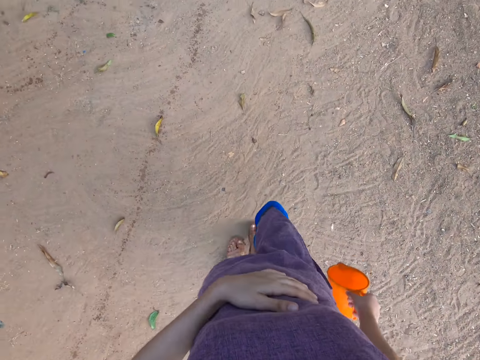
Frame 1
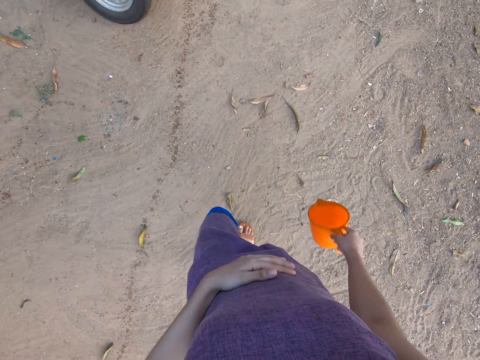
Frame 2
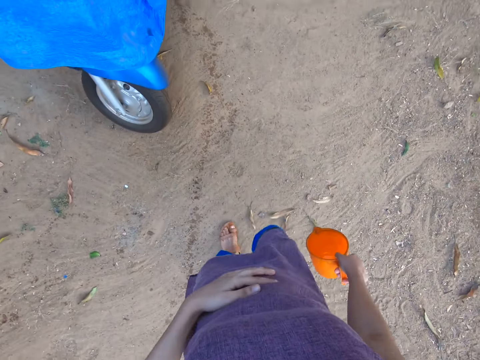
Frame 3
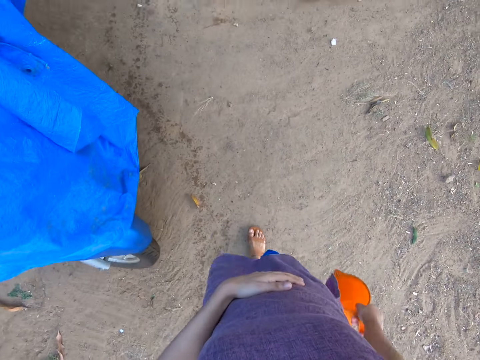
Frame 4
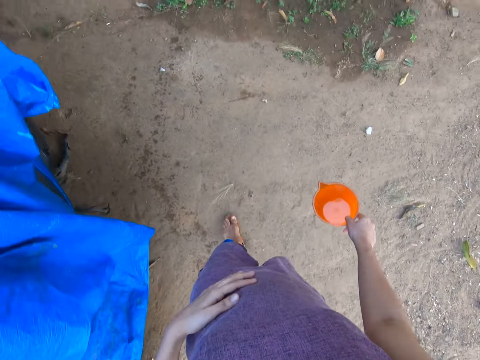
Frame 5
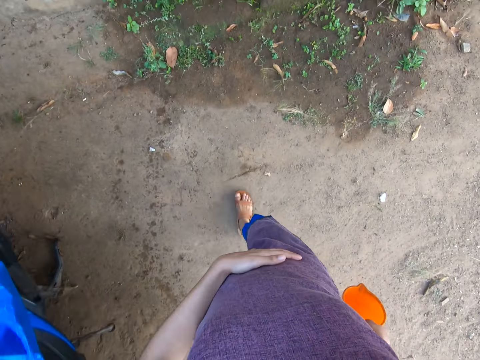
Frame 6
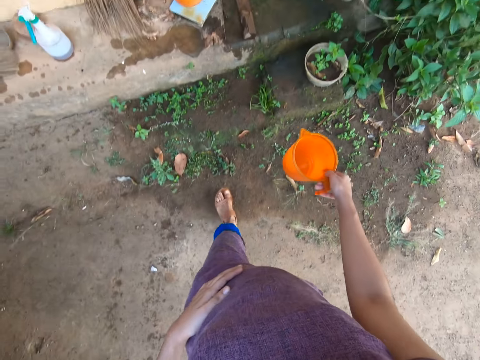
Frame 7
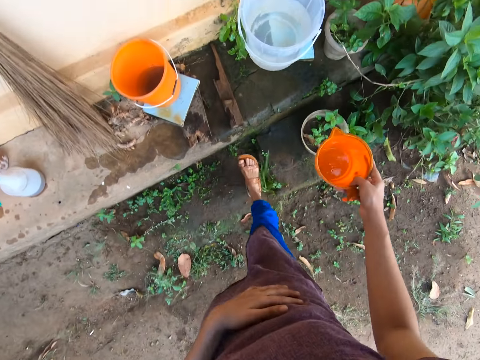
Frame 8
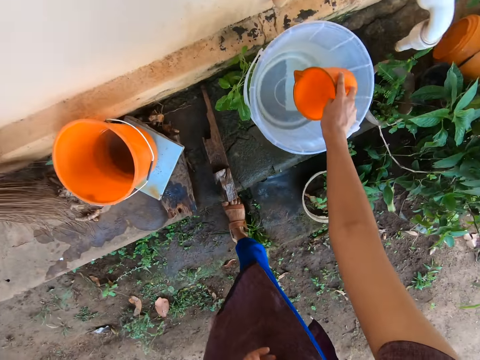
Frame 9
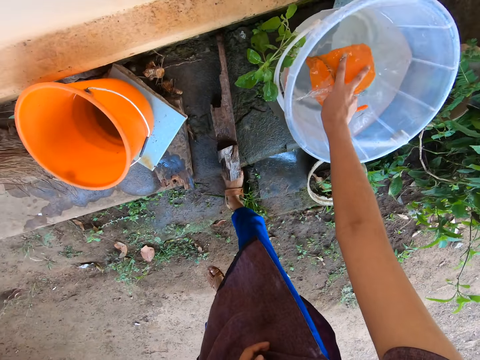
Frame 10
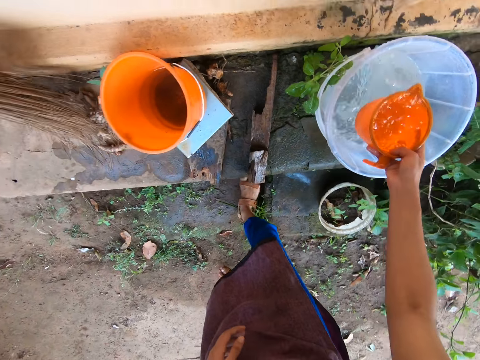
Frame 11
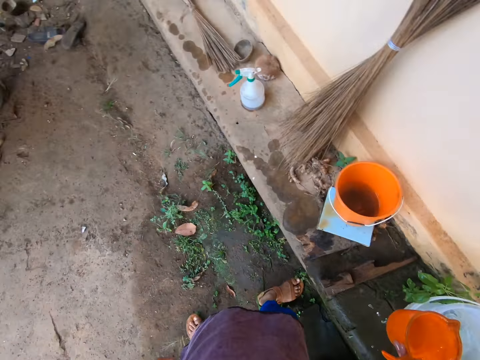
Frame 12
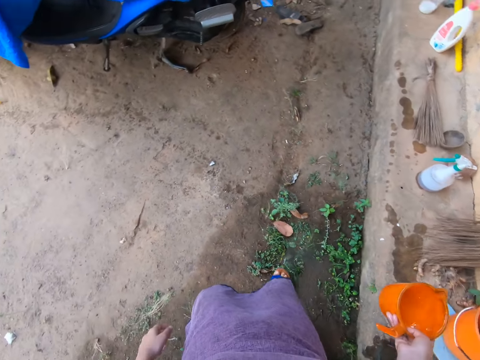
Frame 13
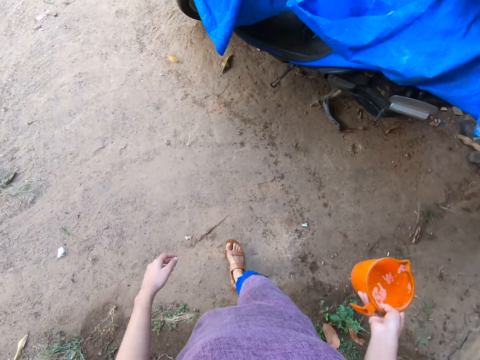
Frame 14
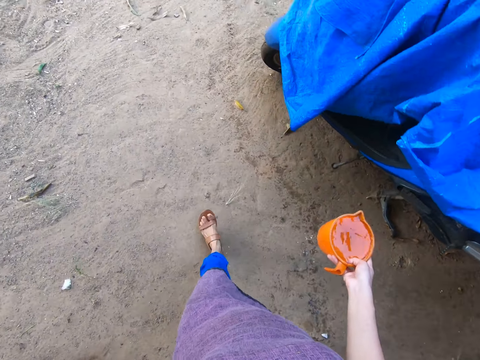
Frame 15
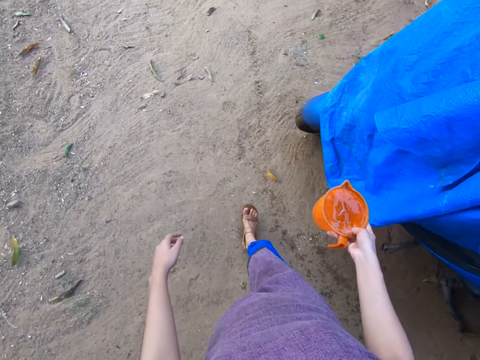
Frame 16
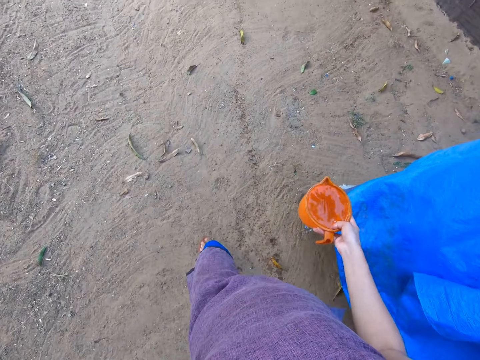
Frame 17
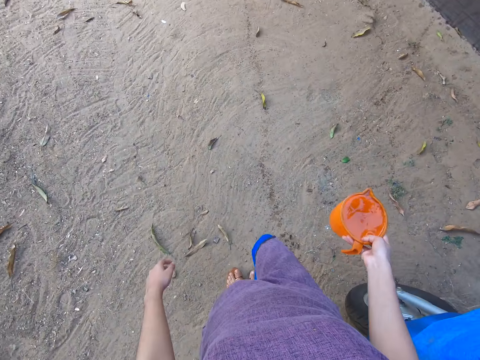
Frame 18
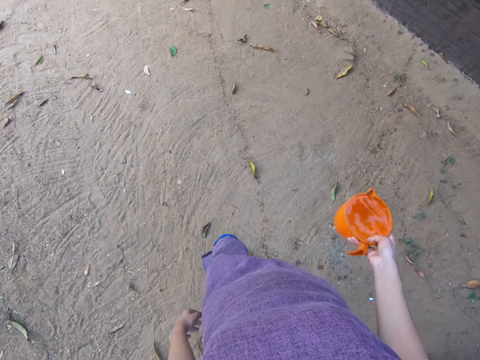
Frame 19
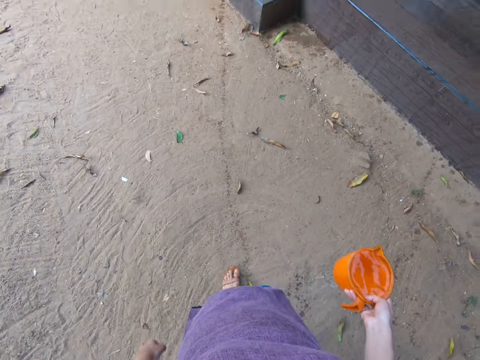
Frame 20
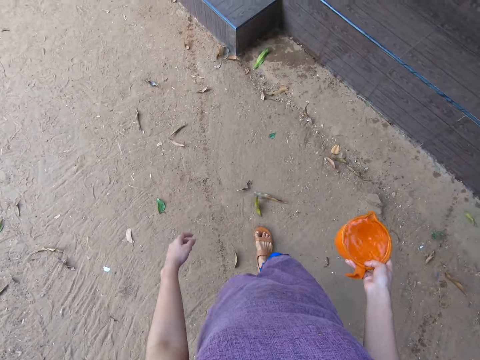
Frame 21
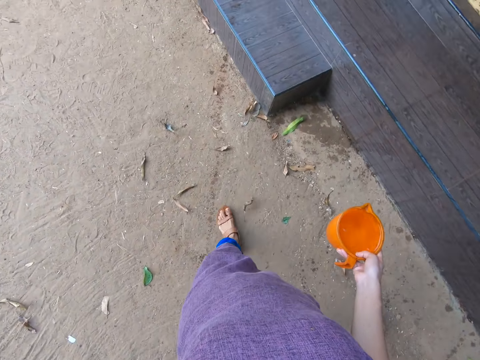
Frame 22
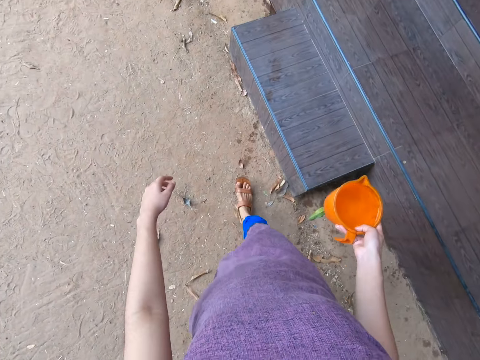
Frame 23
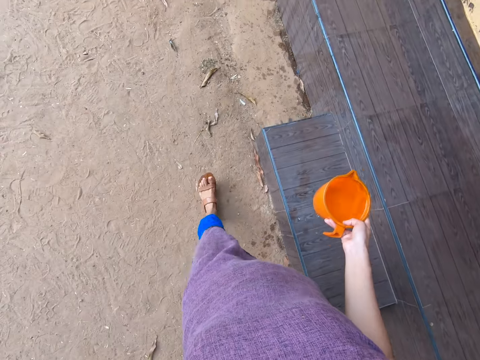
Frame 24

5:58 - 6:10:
The camera wearer scoops water from the bucket on the concrete slab with the cup in her right hand. She carries the cup of water with her right hand. She walks.

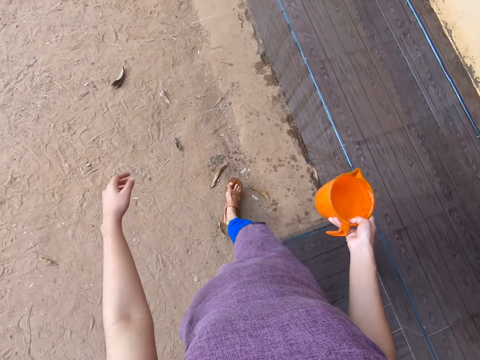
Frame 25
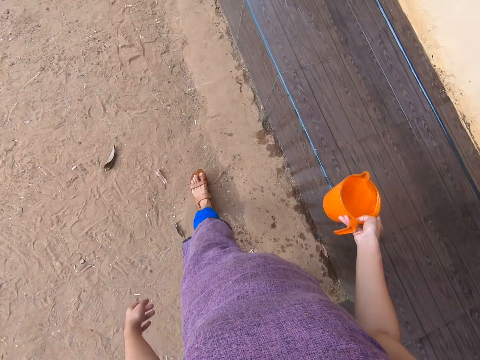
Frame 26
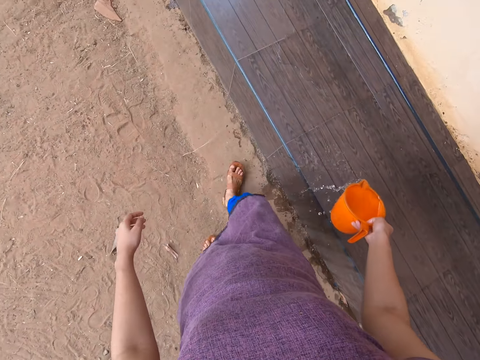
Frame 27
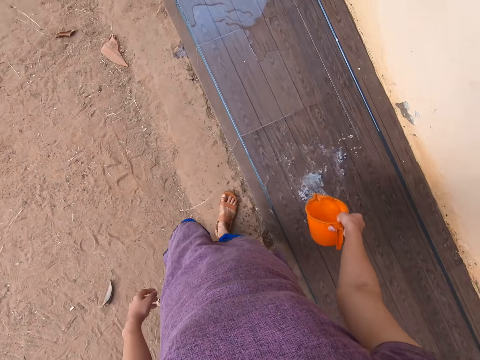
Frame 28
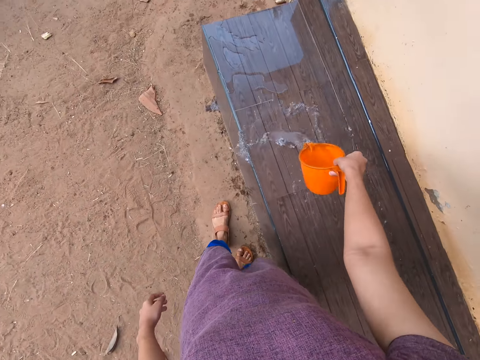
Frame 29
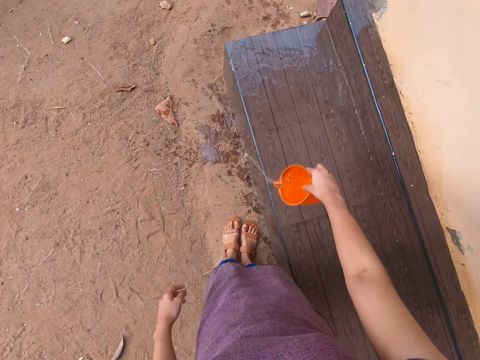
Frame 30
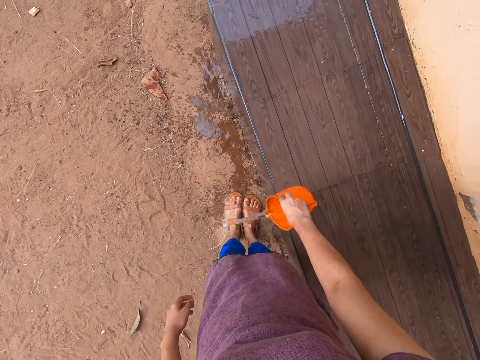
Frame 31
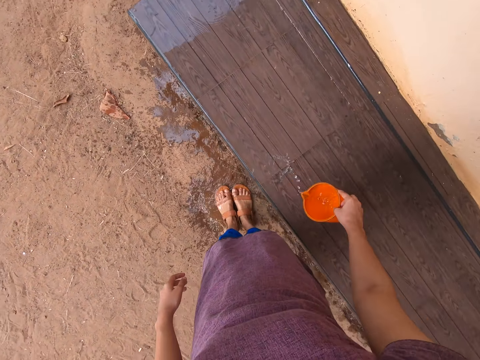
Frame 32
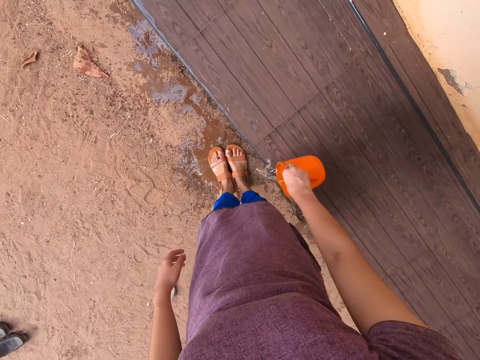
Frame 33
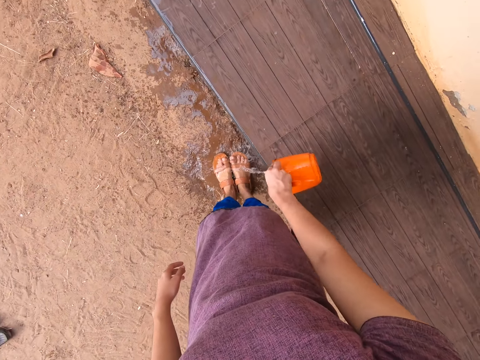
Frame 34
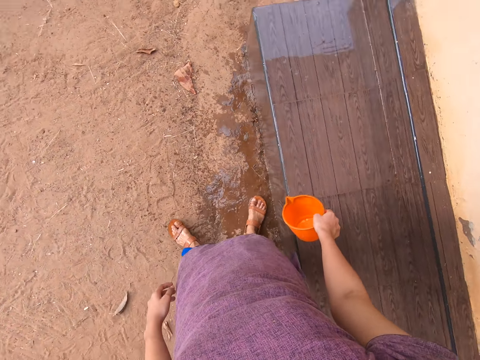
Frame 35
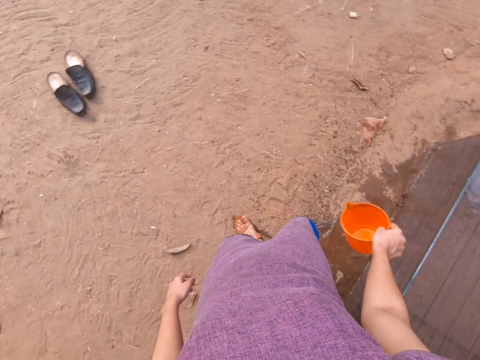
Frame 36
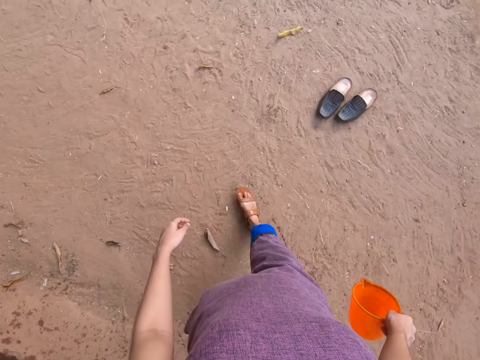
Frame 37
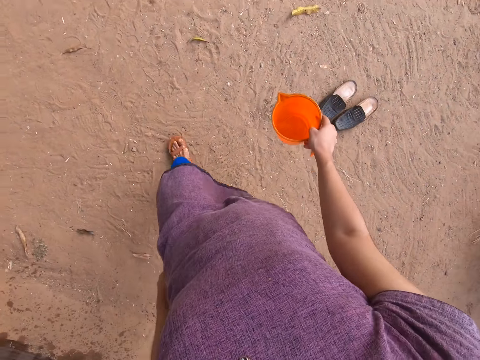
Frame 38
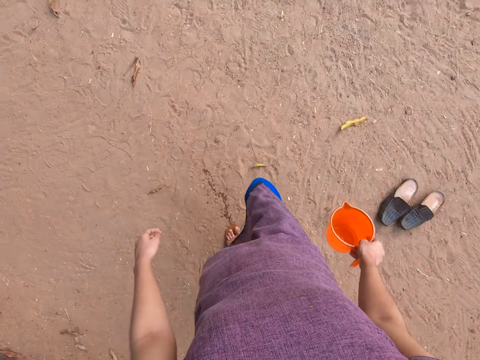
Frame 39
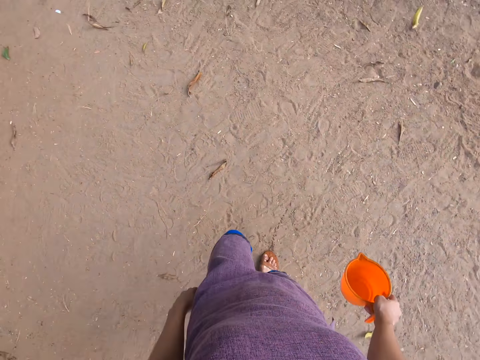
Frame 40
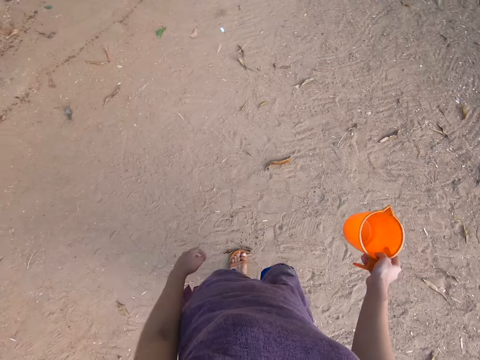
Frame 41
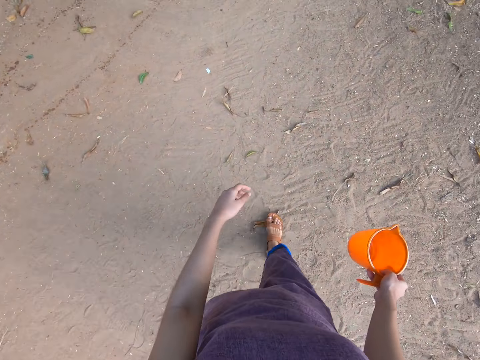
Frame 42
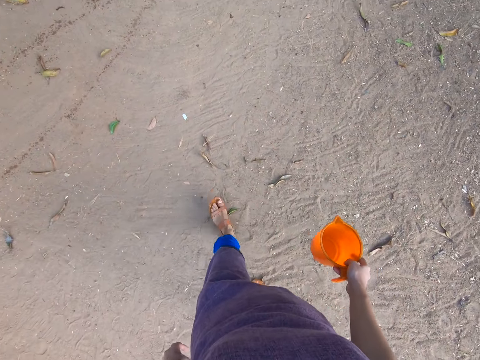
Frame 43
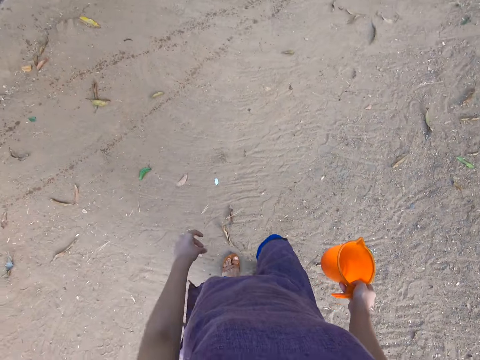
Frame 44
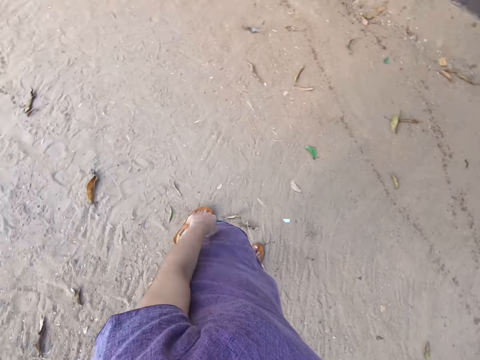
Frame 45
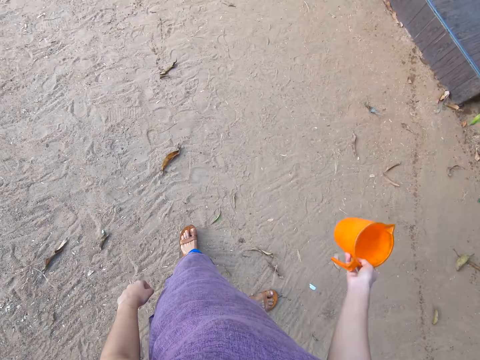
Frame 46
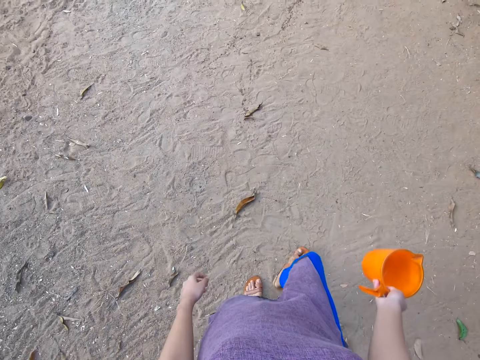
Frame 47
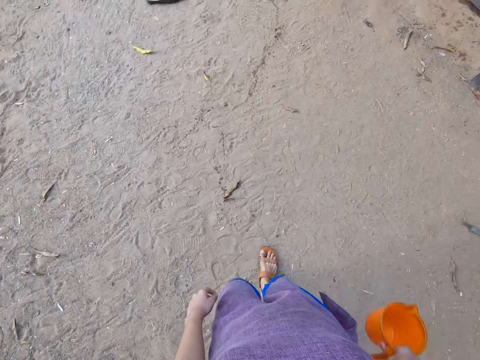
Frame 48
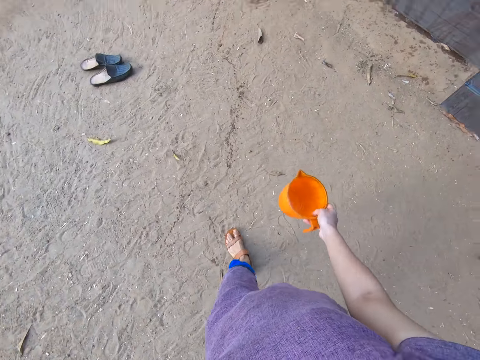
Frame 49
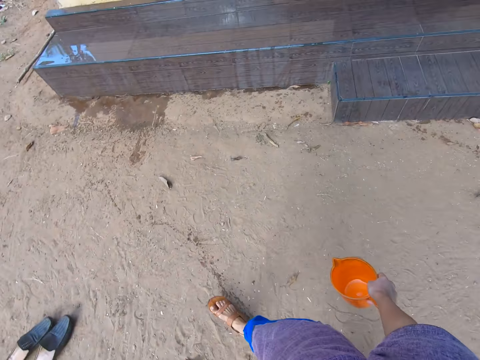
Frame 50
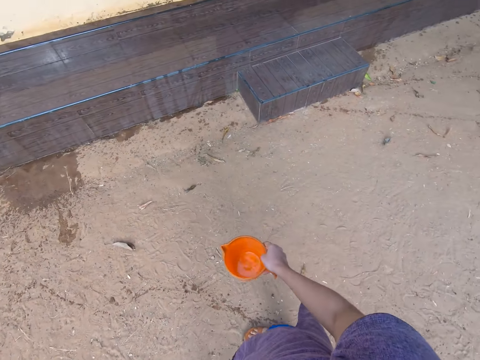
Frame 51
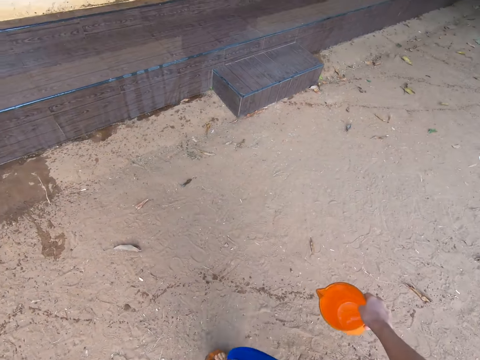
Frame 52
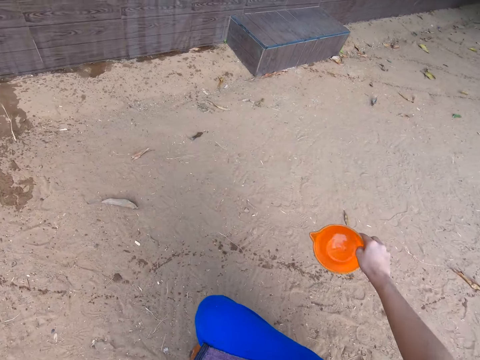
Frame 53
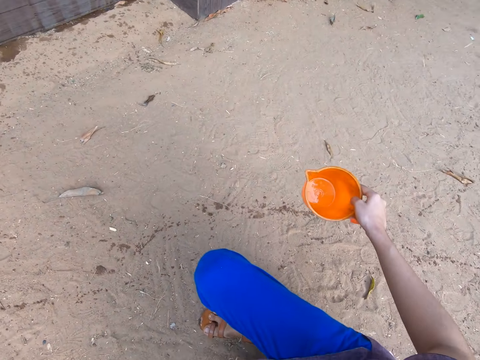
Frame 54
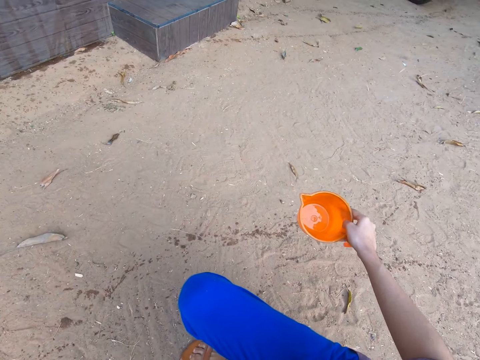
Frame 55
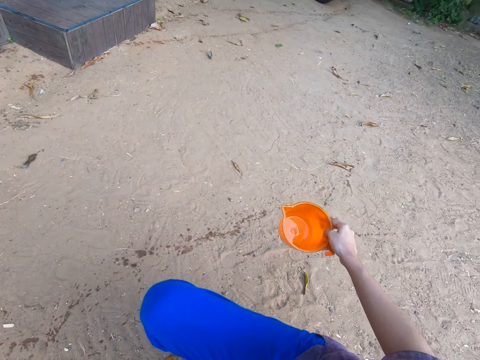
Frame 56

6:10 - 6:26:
The camera wearer pours water from the cup in her right hand onto the slab of tiles. She pours water from the cup in her right hand on her feet. She walks. She squats on the ground.
